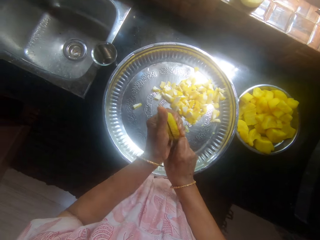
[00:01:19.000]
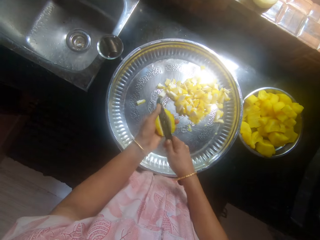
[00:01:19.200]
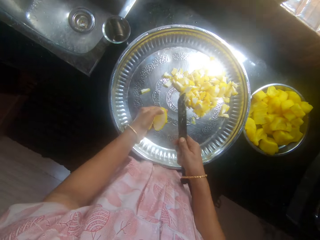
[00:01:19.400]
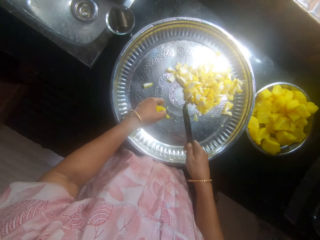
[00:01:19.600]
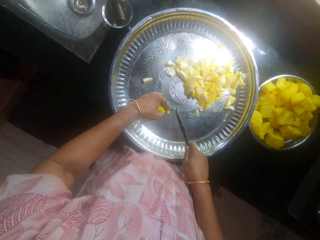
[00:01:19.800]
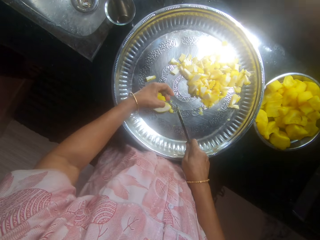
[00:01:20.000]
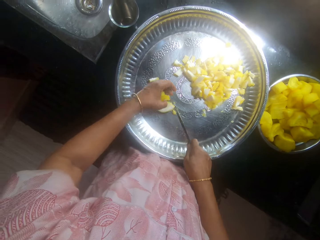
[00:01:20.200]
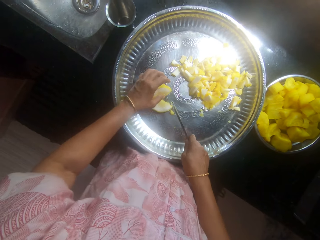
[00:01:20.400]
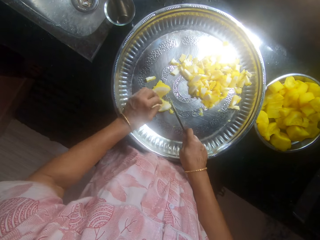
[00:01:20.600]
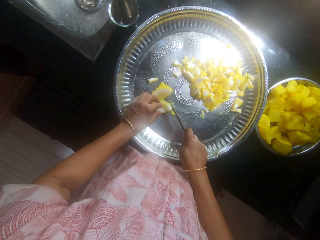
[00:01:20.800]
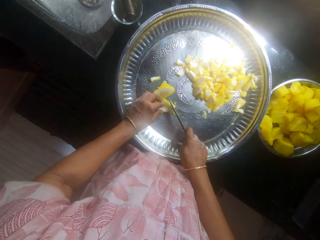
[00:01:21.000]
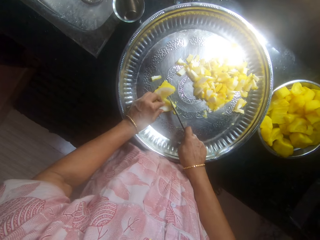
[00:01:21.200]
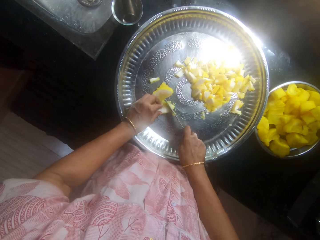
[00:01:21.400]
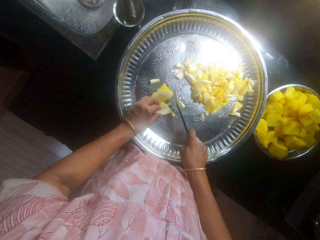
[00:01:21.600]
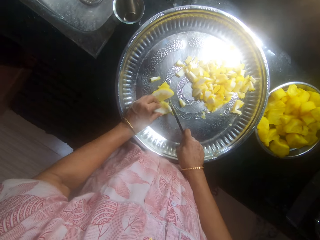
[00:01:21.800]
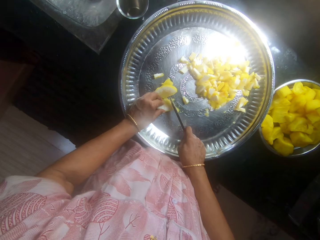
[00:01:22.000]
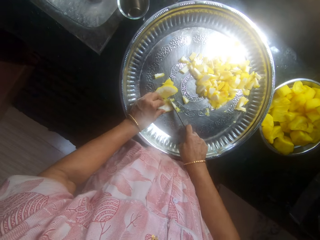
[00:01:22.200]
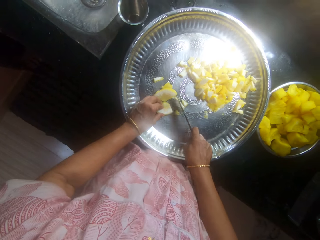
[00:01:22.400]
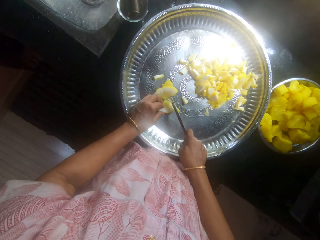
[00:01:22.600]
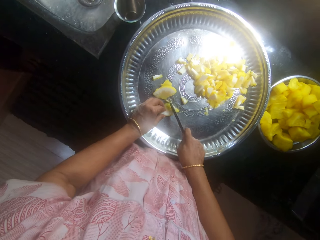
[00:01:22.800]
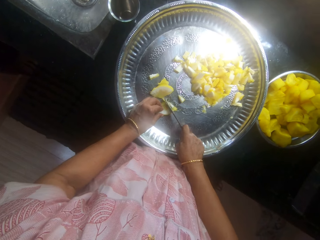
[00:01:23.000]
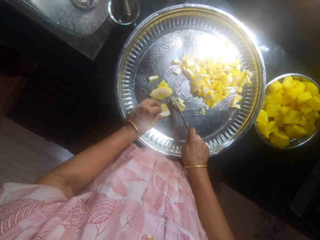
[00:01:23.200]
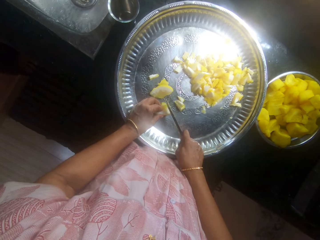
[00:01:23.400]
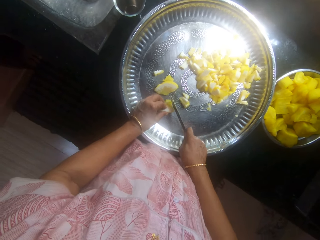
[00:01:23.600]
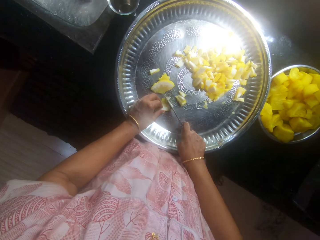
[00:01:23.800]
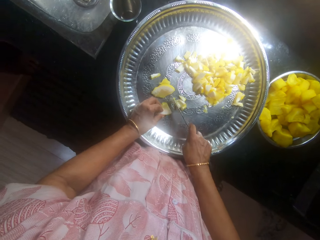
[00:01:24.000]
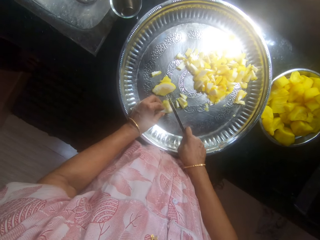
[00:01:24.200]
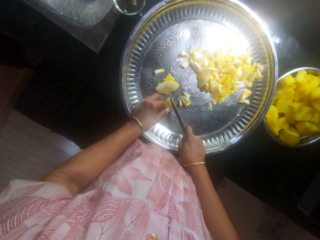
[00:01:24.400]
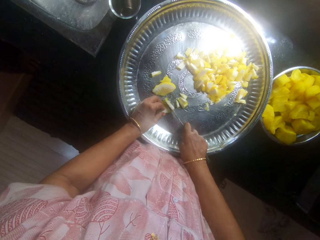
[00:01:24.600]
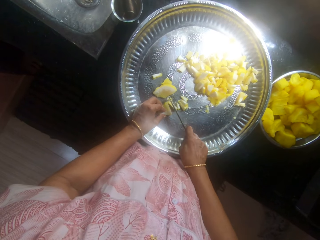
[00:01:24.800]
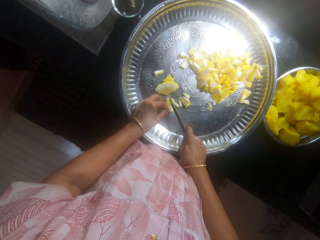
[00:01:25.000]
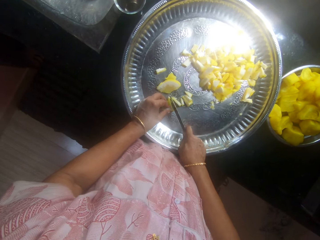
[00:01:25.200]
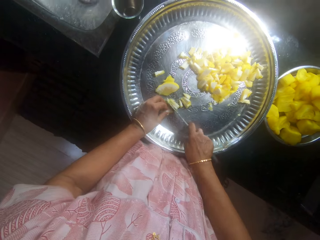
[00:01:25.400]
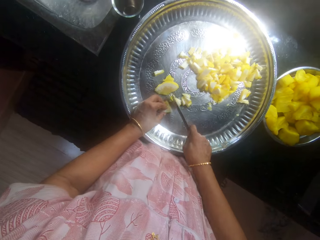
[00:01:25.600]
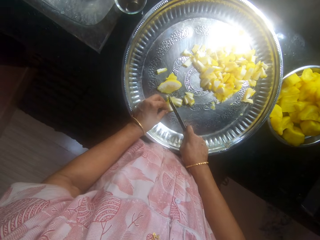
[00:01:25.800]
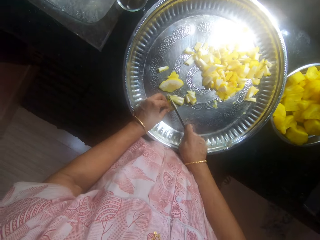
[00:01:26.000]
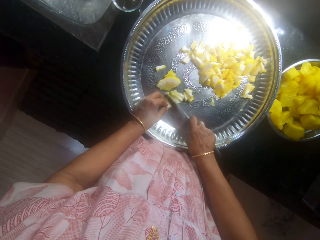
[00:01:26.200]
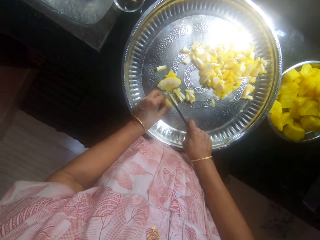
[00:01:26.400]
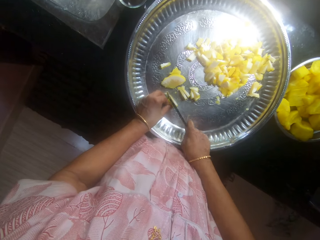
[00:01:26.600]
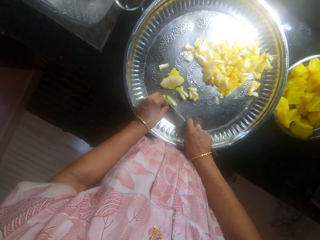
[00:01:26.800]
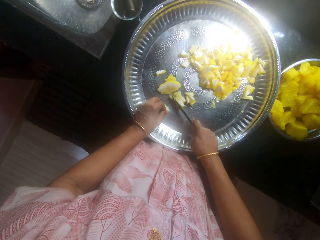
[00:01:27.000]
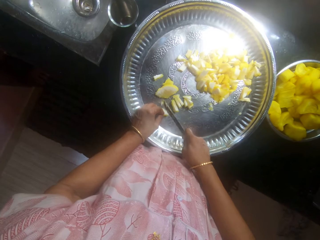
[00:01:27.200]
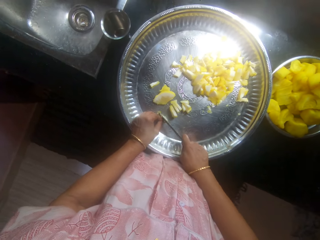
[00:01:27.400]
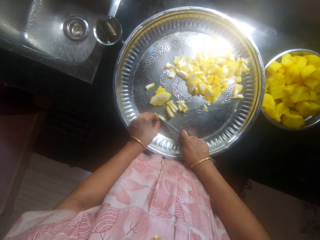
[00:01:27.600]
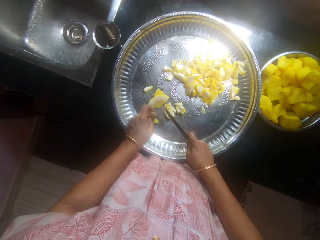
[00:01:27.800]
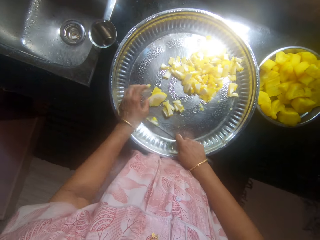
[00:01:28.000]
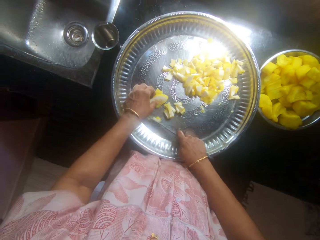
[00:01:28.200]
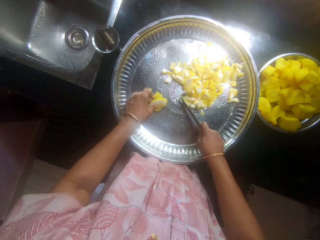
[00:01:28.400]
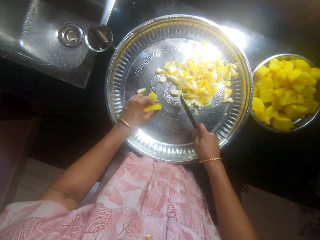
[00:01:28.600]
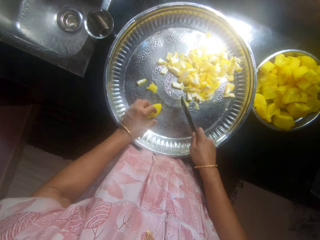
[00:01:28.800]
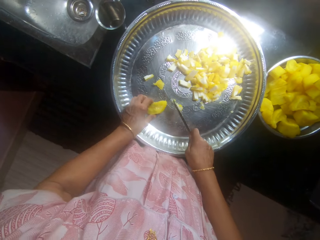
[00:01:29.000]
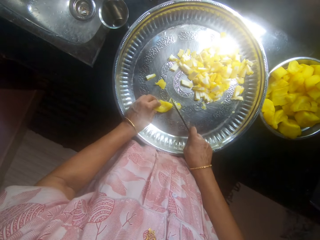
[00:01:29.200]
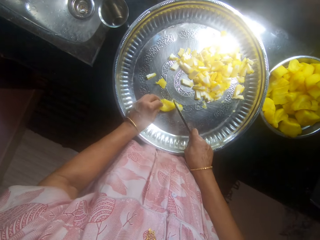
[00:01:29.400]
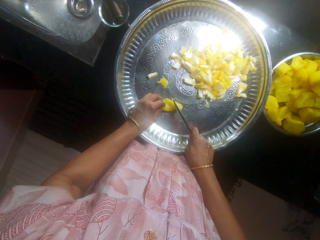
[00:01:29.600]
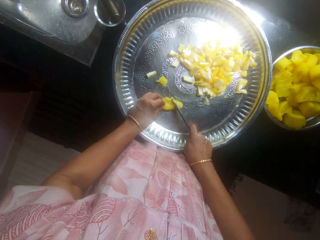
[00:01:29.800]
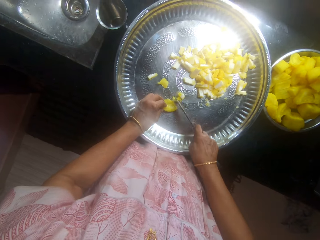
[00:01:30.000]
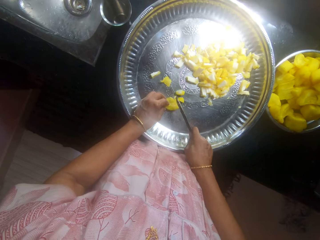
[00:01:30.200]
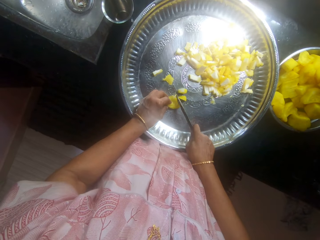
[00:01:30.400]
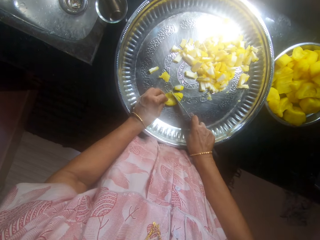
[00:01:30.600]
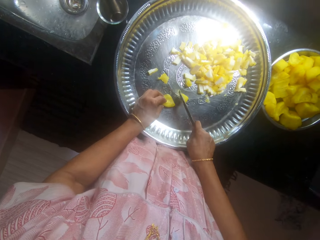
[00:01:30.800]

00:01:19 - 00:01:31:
The camera wearer puts something in the tray. They cut something in the tray.

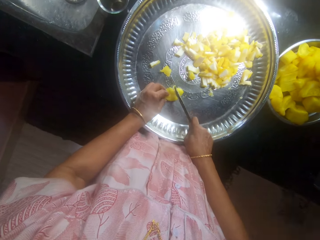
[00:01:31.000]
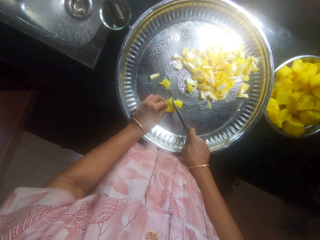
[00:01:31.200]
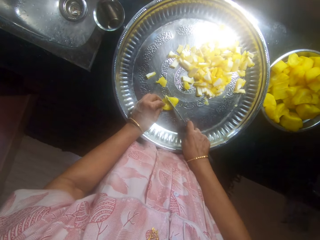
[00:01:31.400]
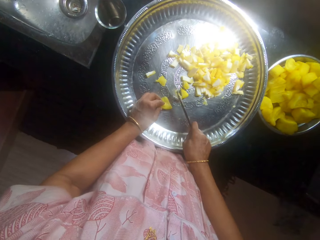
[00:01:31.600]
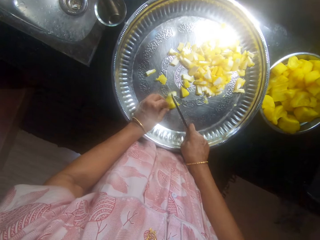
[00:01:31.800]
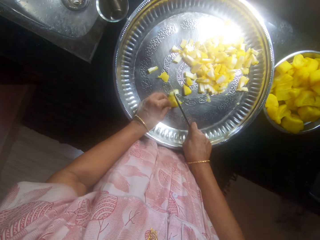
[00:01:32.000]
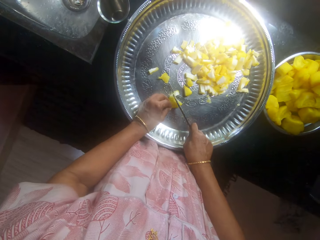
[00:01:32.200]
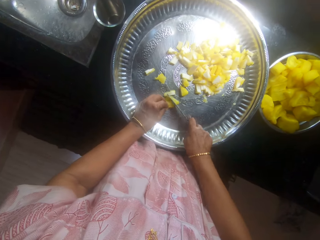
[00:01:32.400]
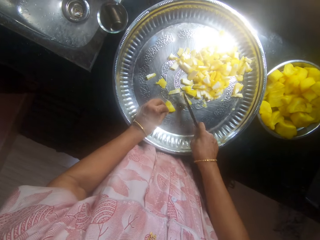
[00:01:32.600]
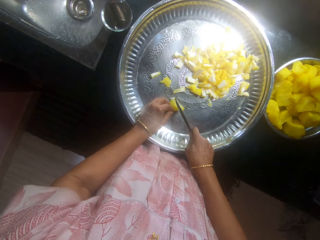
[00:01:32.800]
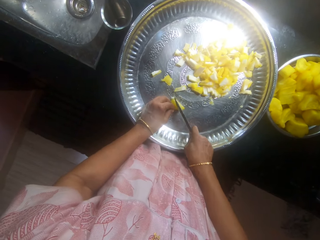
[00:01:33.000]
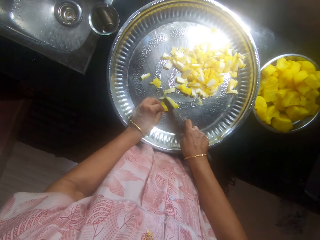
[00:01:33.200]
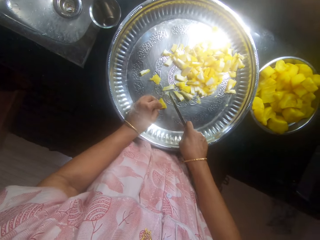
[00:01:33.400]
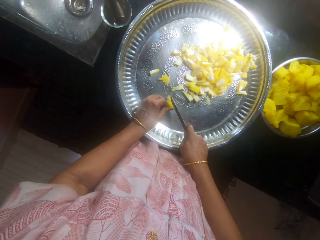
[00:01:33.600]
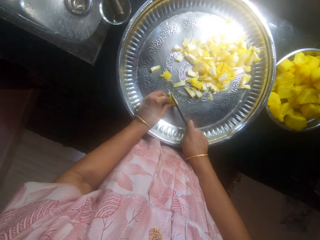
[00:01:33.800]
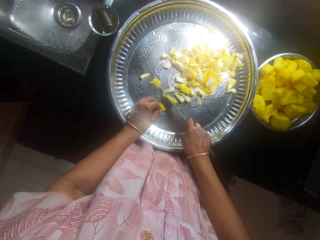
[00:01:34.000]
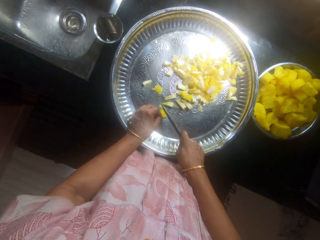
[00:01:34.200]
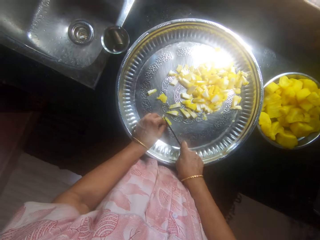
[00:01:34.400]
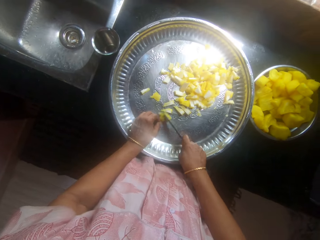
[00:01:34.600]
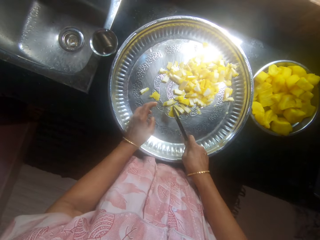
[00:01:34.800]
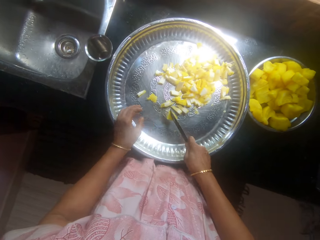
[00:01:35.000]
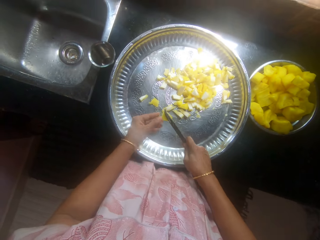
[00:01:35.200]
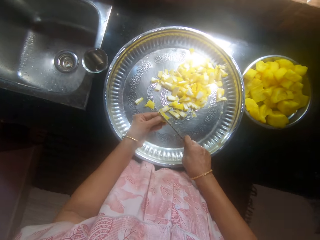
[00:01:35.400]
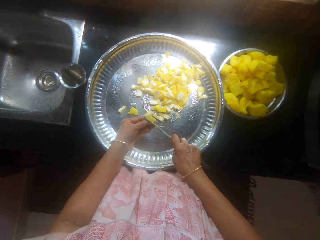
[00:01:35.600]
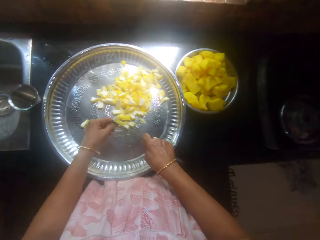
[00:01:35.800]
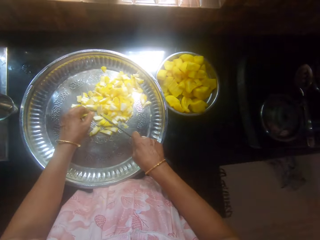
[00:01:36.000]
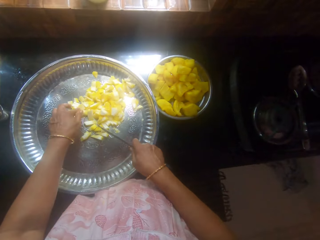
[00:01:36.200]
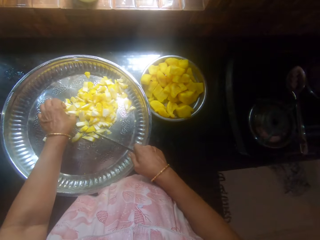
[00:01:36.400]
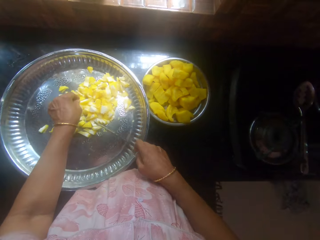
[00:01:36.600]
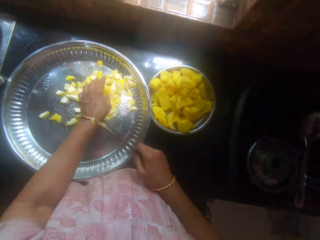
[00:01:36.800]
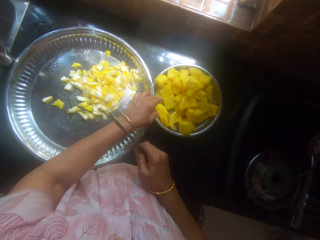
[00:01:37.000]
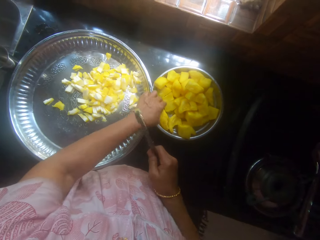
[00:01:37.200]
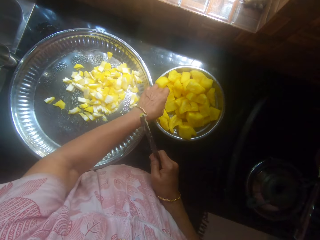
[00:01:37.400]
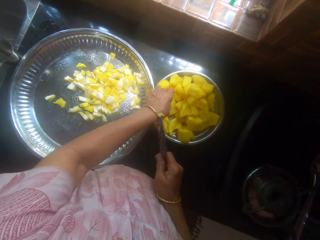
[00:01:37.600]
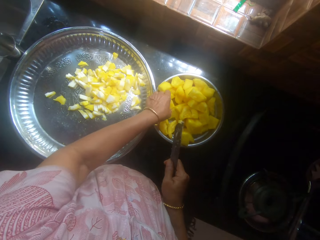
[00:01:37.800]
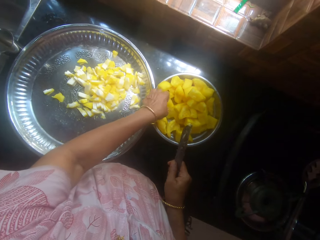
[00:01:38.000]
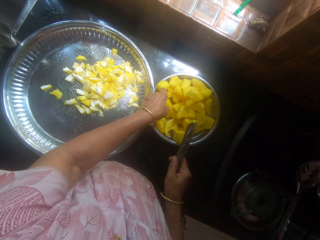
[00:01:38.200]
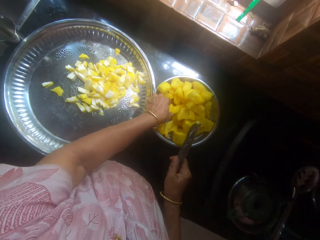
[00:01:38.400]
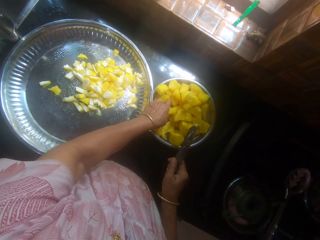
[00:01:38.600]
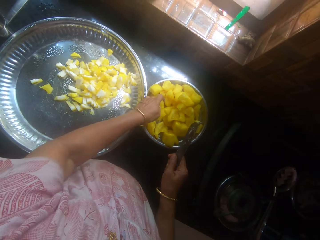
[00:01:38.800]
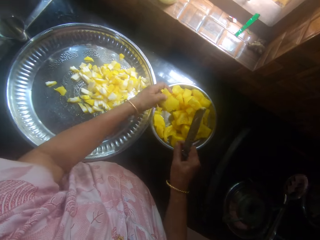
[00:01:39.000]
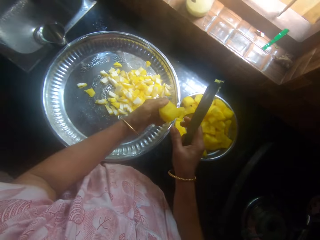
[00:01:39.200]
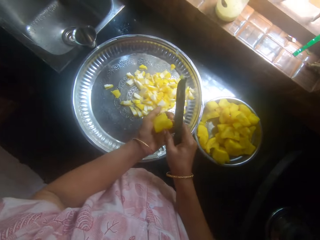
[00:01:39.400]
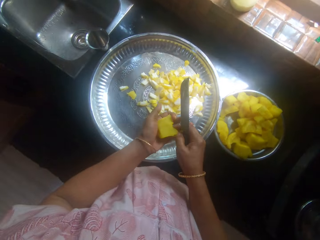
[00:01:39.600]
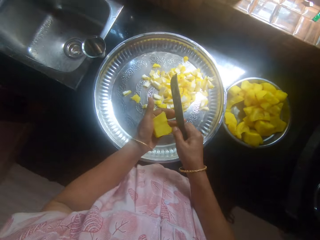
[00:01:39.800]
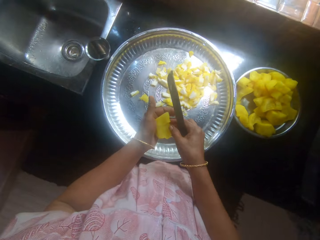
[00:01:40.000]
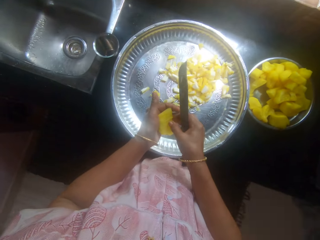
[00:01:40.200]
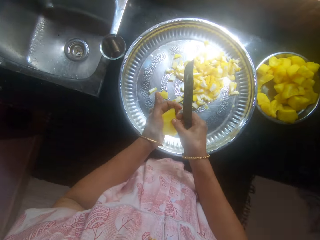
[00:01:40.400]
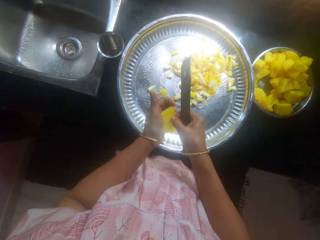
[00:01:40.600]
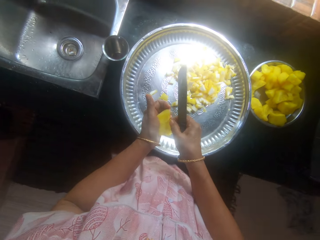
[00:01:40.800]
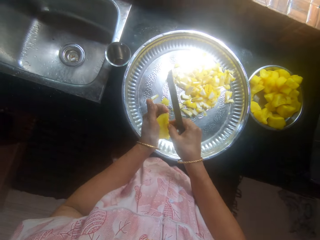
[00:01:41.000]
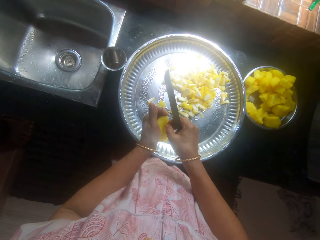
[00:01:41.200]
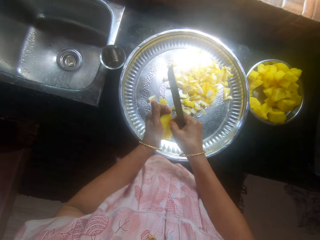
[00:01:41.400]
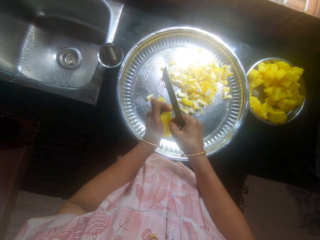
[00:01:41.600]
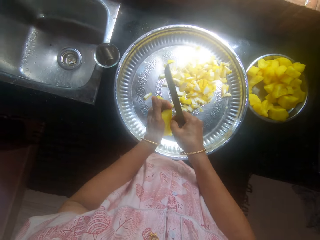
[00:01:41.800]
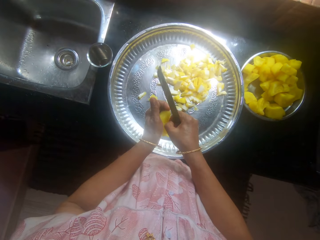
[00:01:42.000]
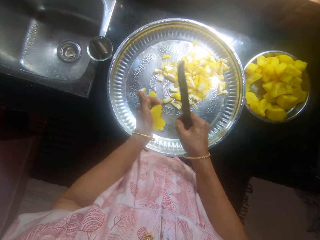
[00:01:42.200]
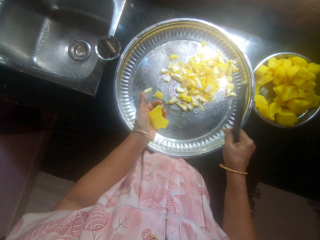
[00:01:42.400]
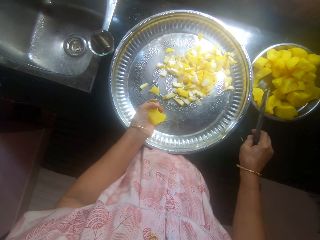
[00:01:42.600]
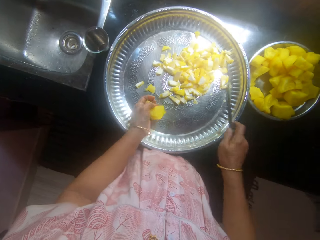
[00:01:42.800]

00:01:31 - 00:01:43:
The camera wearer picks a butternut pumpkin from the bowl. They remove dirt from something, and put dirt on the table.
